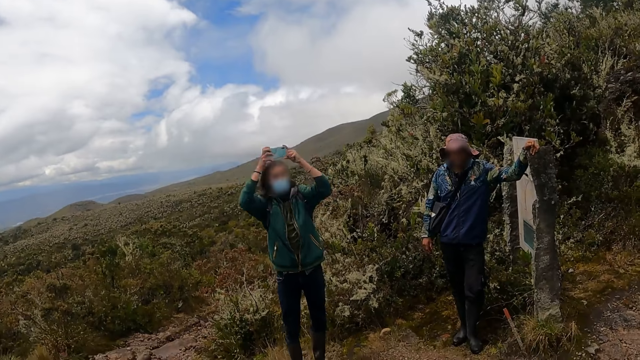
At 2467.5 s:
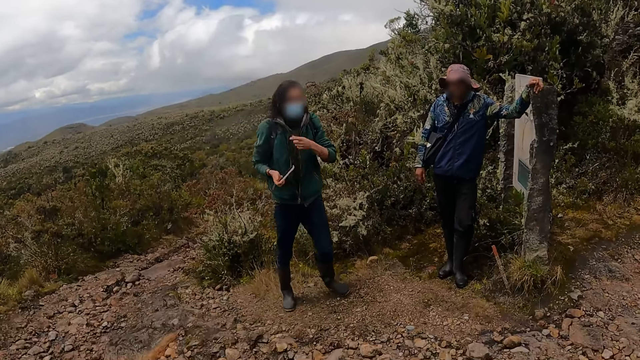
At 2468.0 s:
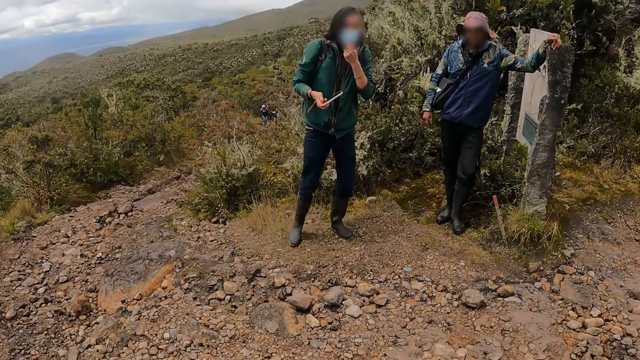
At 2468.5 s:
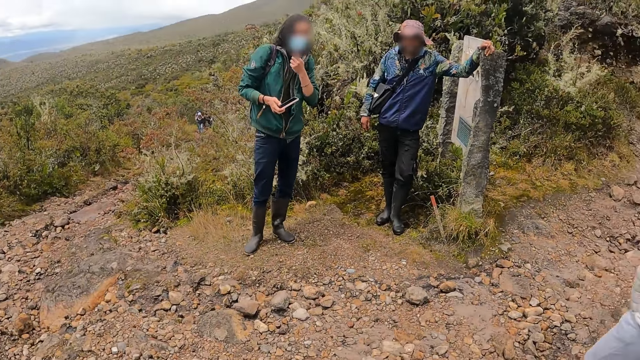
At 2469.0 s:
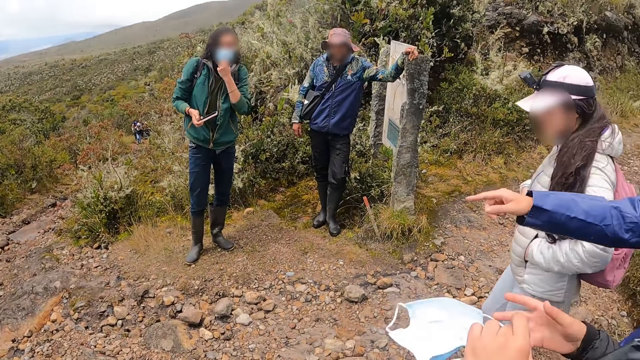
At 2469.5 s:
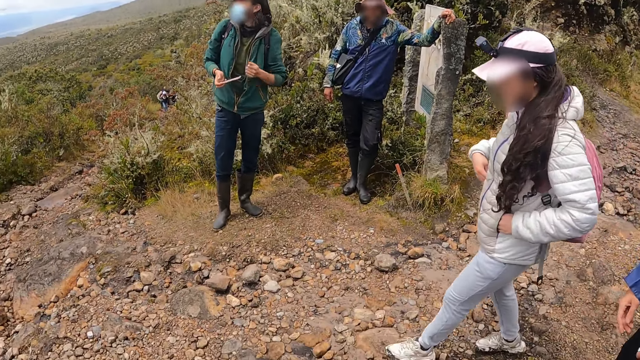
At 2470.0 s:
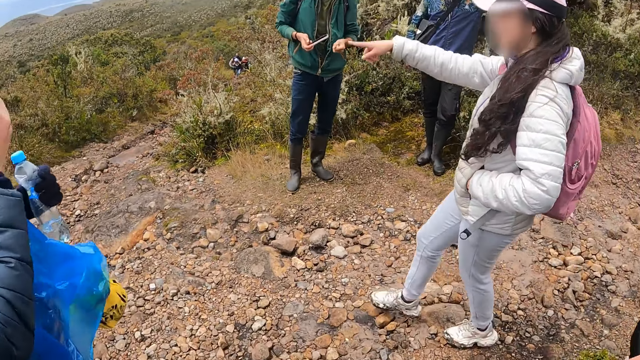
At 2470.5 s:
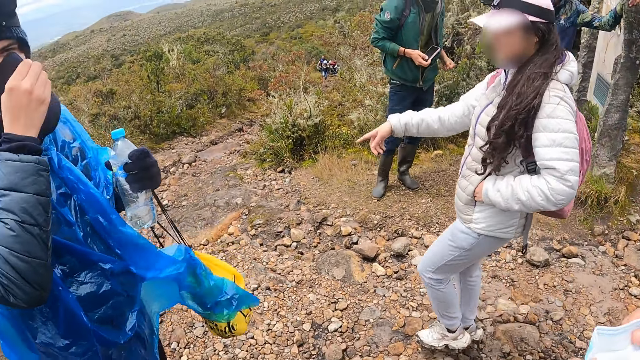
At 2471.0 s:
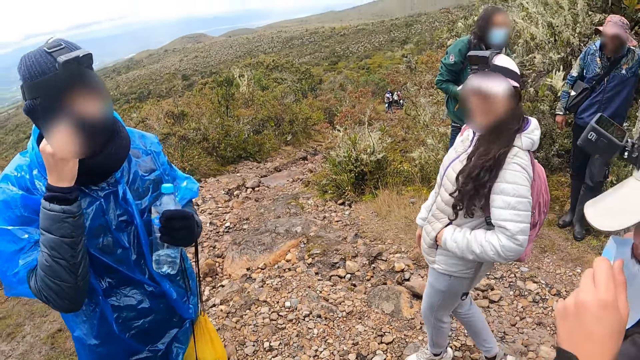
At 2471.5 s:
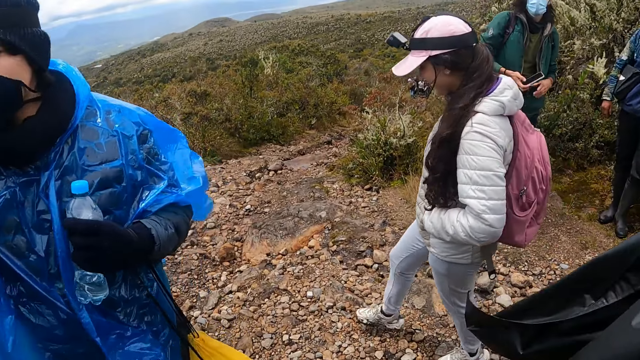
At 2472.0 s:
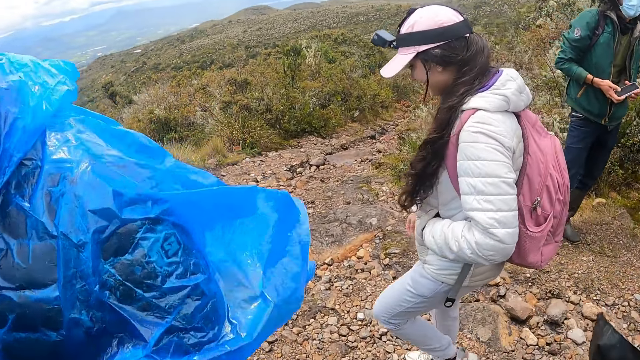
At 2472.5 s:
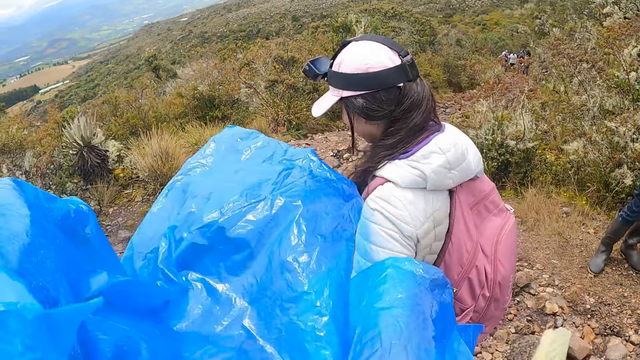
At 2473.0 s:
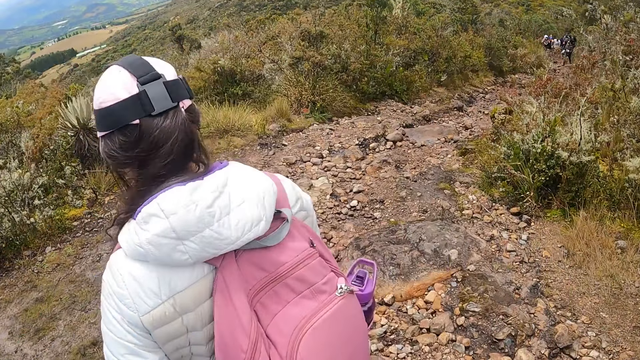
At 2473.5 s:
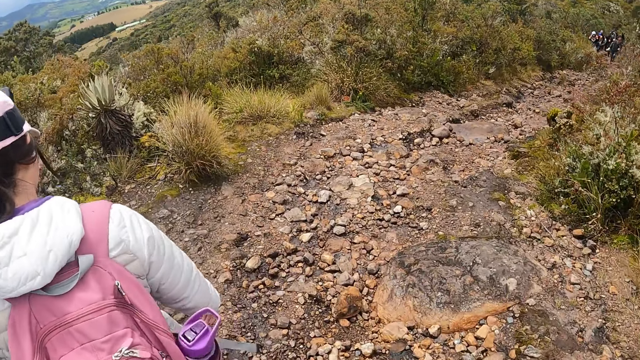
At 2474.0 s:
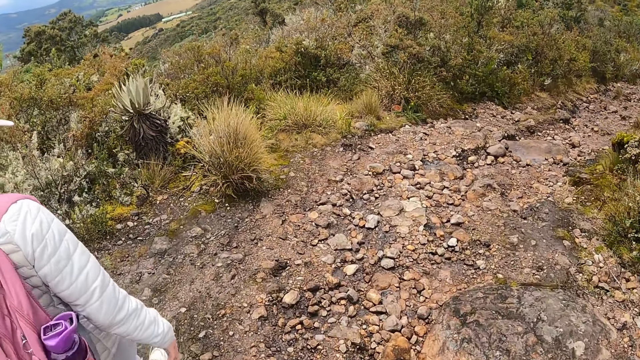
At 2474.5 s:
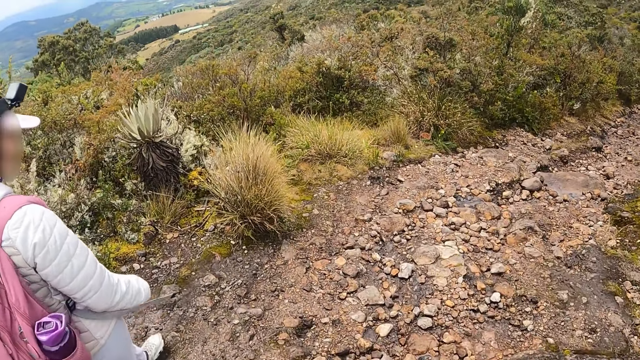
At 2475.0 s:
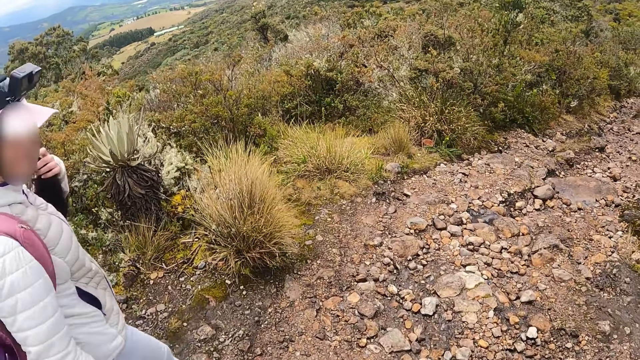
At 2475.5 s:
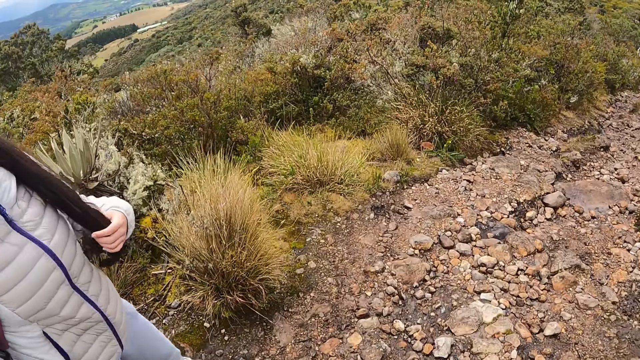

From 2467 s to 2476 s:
A man walks around. The man holds a bottle and a bag in his left hand. The man adjusts his nose mask on his face with his right hand.

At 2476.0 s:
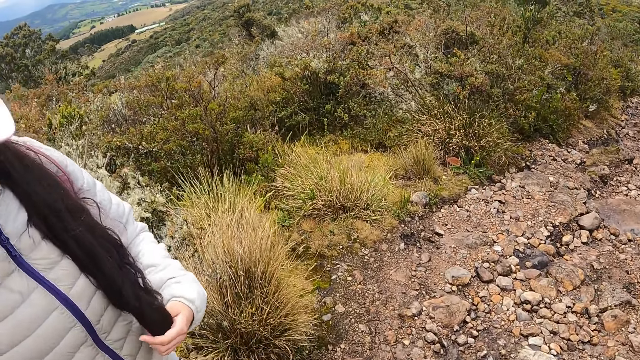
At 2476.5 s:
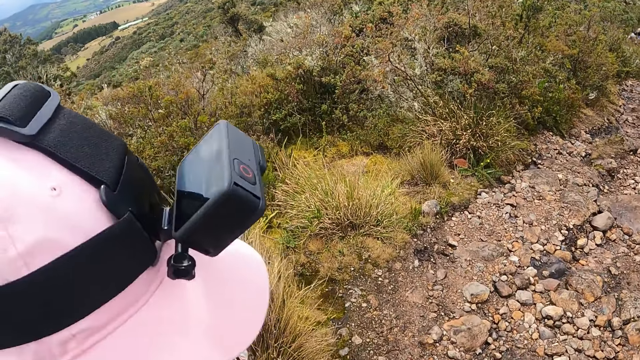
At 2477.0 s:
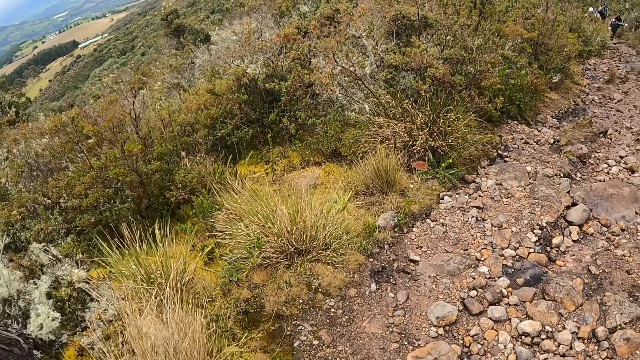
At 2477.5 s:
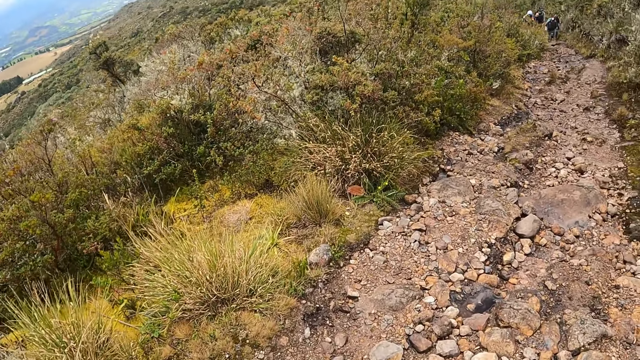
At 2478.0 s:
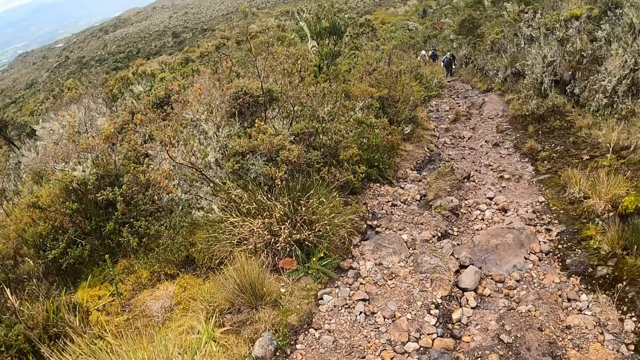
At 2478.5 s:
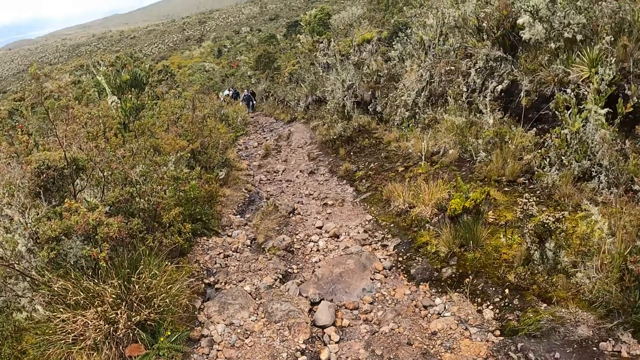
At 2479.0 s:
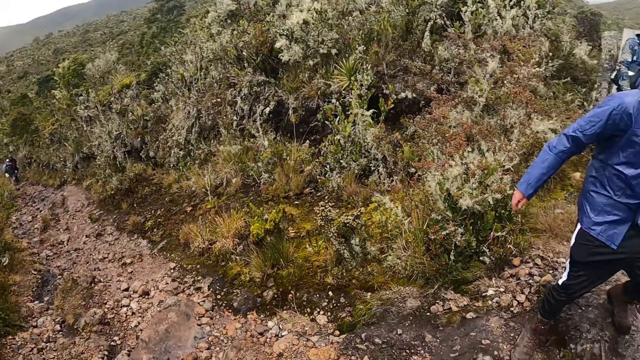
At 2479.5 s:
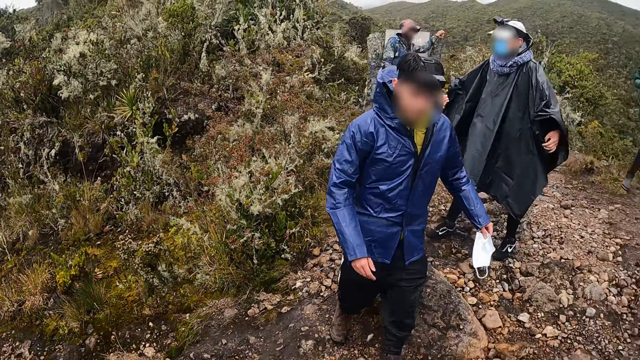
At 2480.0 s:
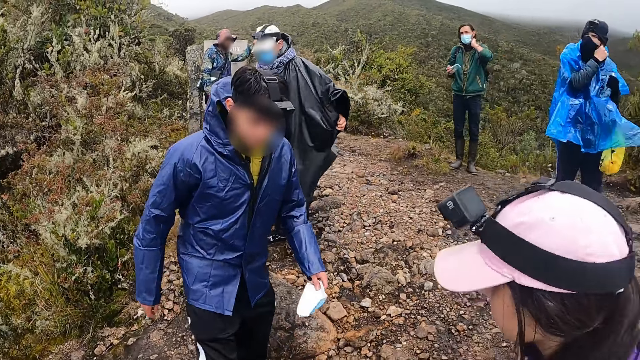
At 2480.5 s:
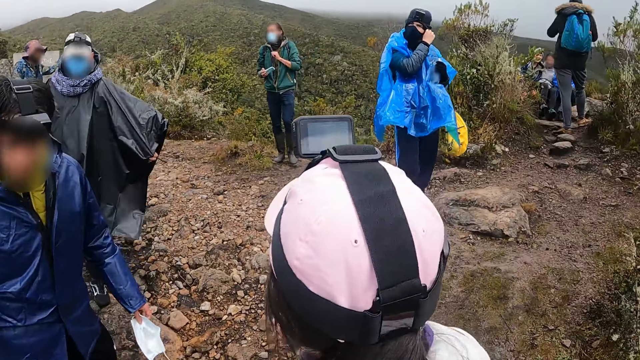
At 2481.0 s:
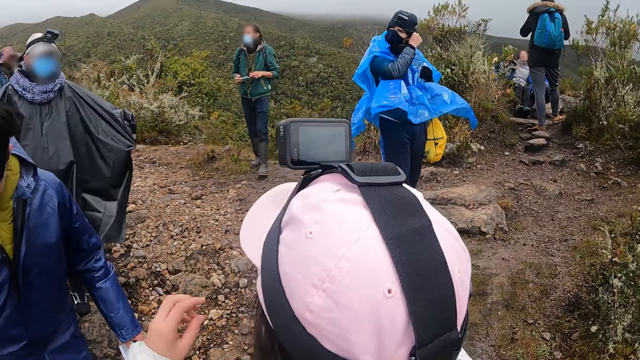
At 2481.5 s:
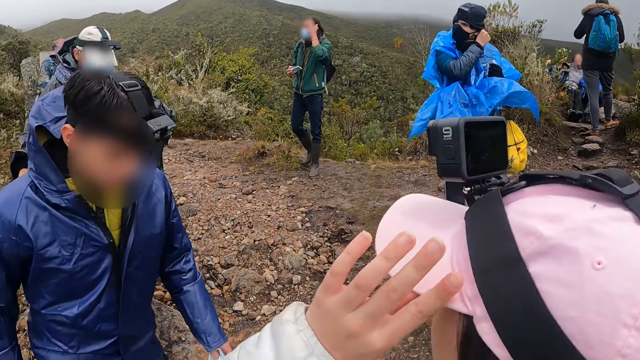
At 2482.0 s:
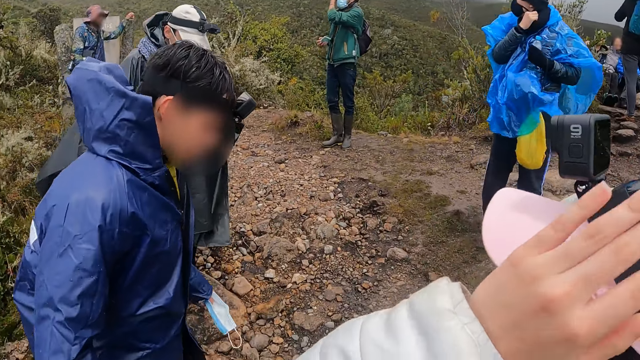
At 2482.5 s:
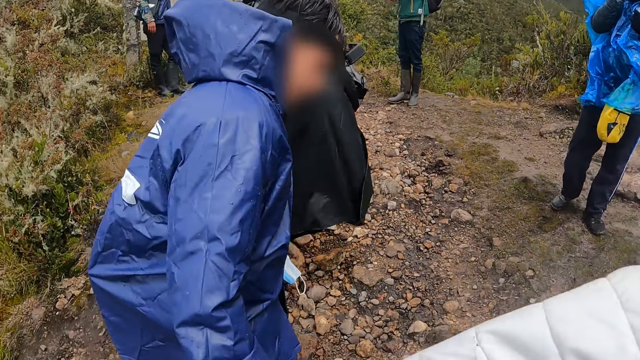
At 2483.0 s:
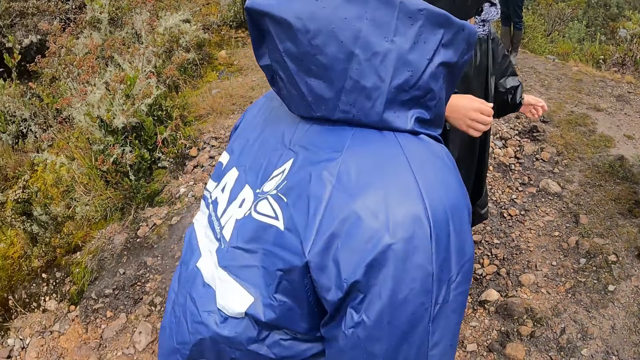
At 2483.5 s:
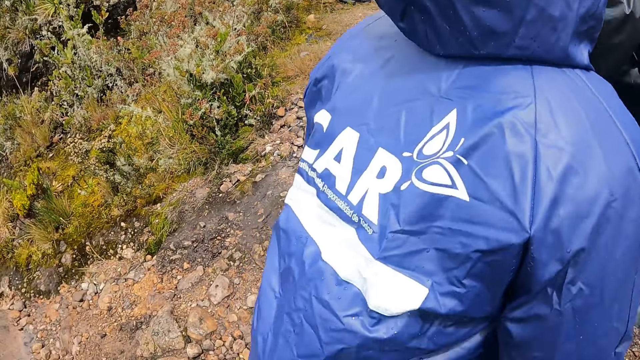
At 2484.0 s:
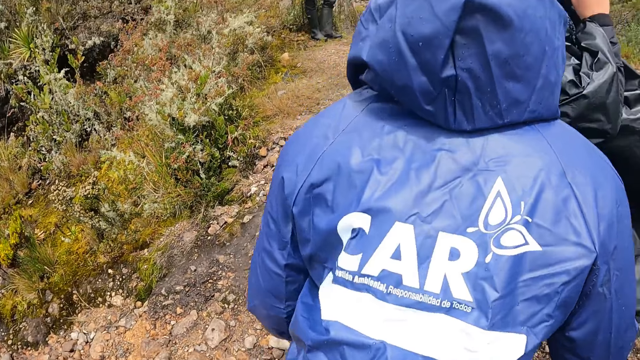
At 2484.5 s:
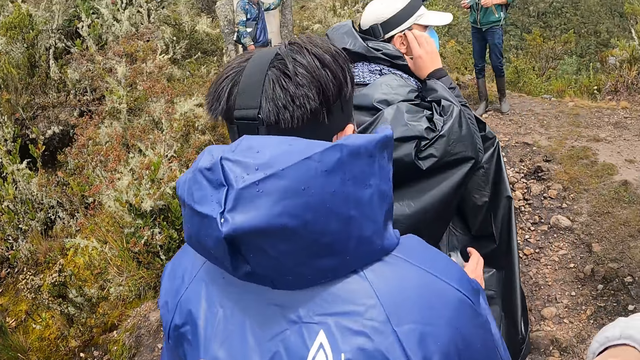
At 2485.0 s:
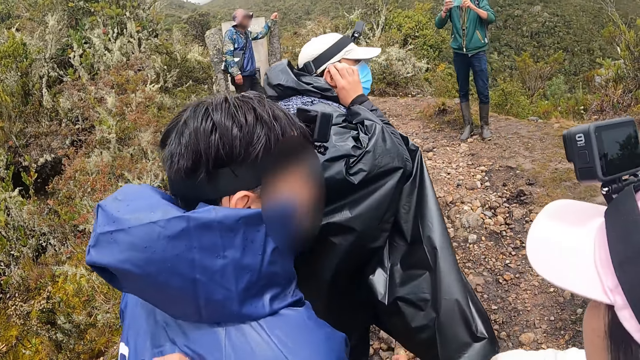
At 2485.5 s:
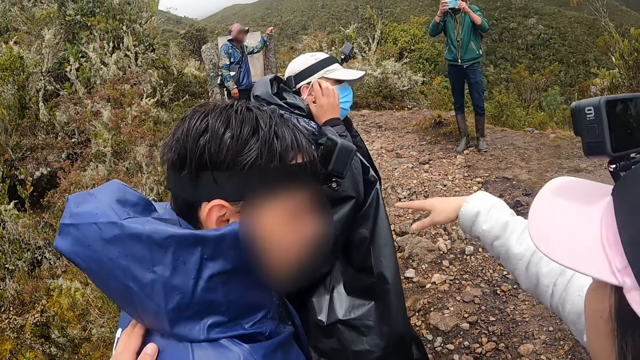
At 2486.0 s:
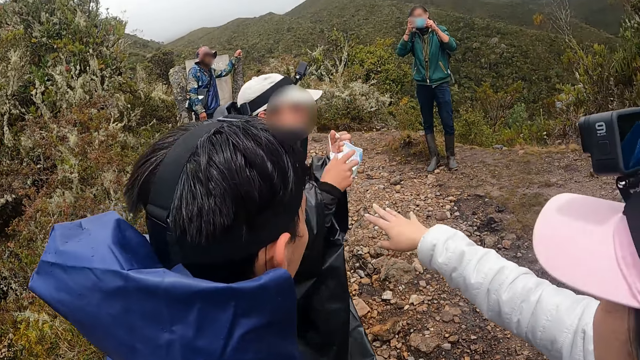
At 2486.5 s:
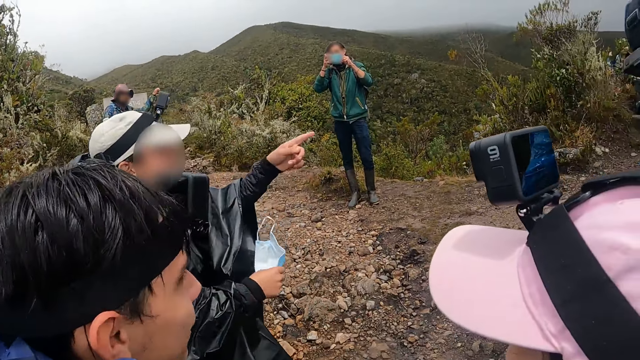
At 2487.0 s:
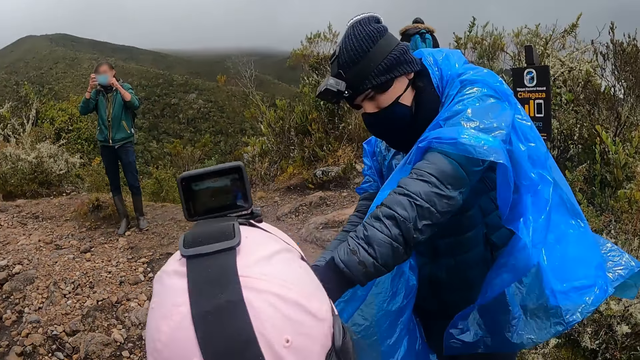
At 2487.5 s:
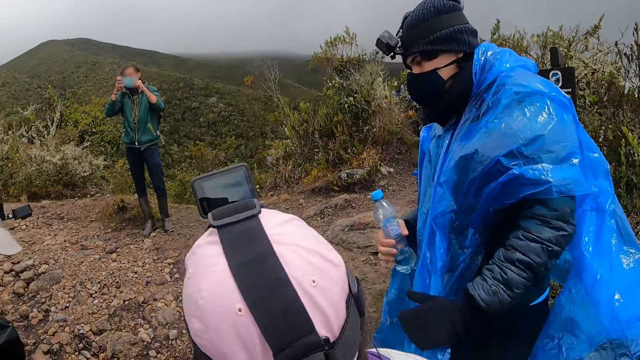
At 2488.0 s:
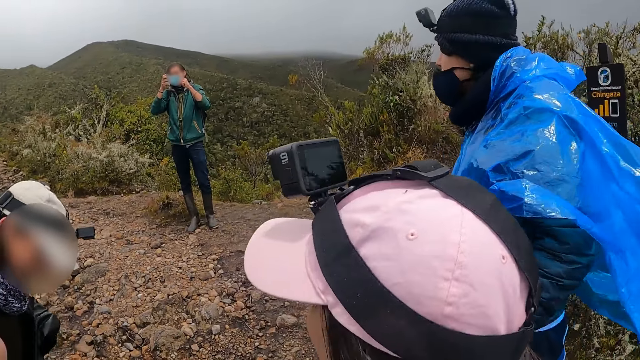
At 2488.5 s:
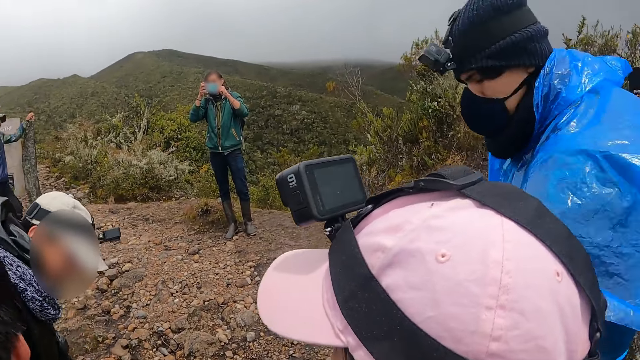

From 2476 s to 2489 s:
The camera wearer looks around. The man pulls off his nose mask from his face with both hands.
